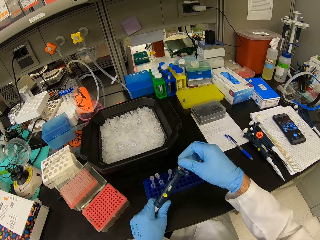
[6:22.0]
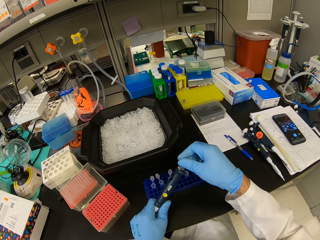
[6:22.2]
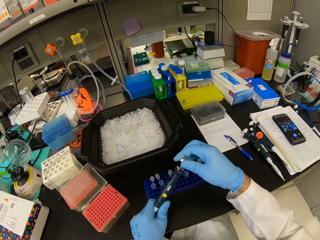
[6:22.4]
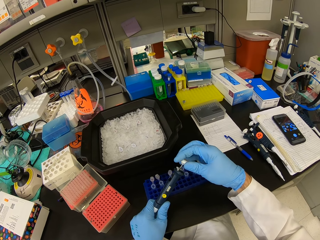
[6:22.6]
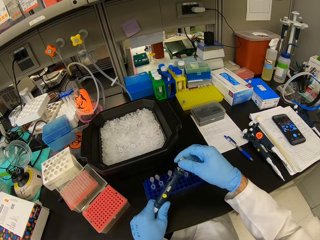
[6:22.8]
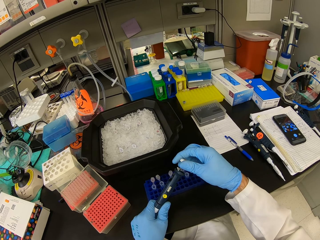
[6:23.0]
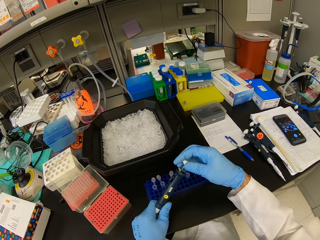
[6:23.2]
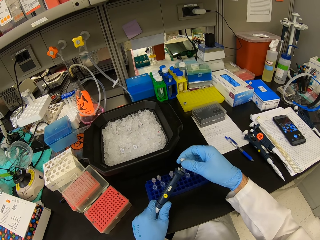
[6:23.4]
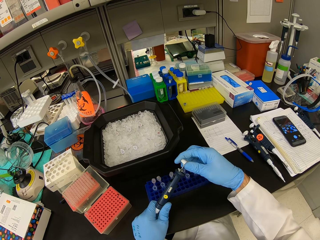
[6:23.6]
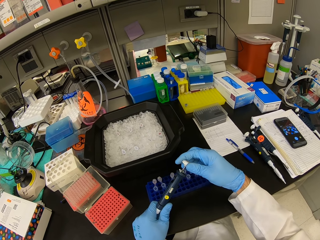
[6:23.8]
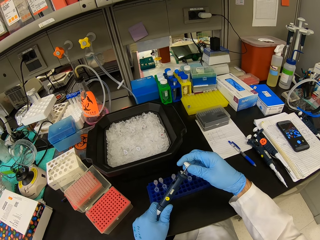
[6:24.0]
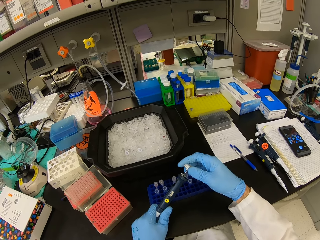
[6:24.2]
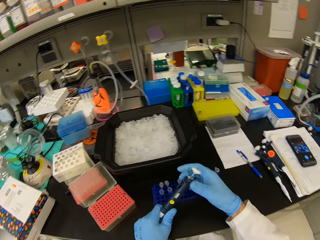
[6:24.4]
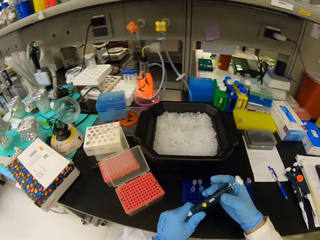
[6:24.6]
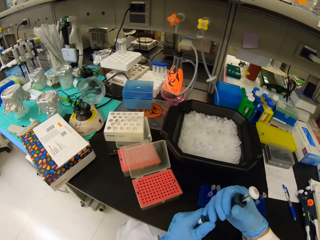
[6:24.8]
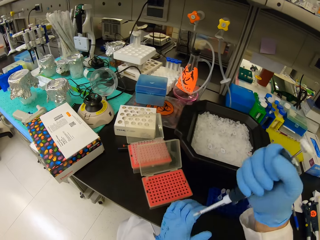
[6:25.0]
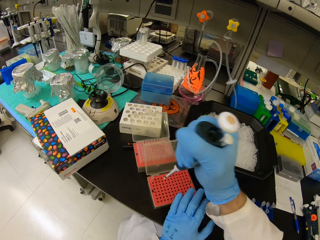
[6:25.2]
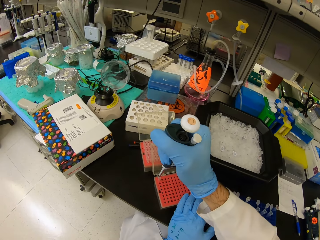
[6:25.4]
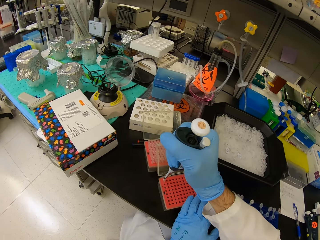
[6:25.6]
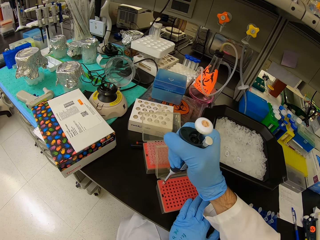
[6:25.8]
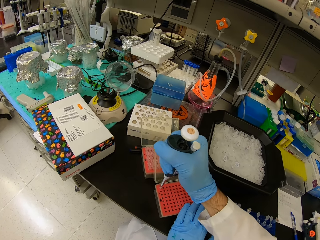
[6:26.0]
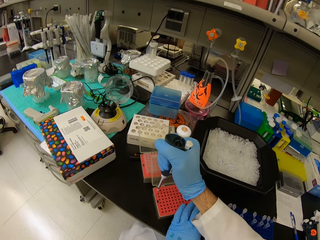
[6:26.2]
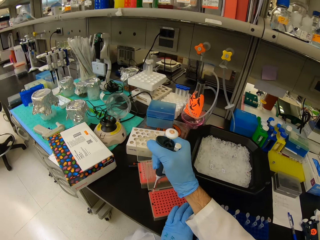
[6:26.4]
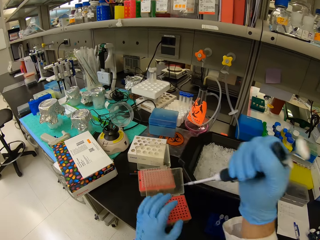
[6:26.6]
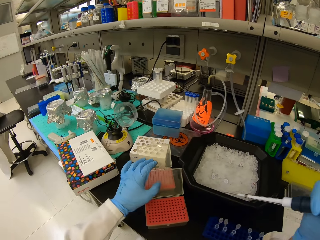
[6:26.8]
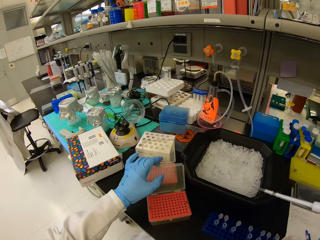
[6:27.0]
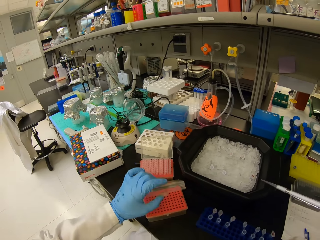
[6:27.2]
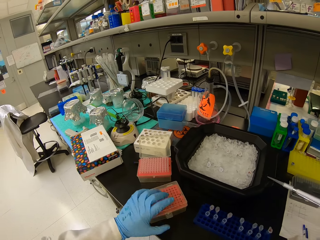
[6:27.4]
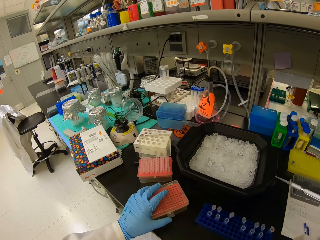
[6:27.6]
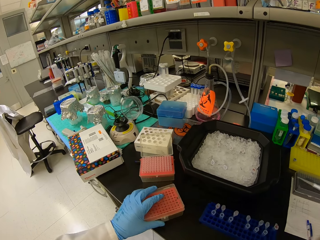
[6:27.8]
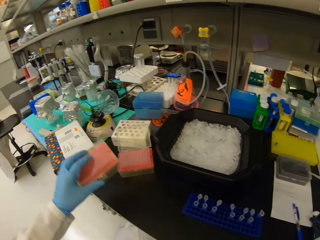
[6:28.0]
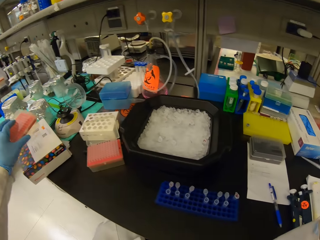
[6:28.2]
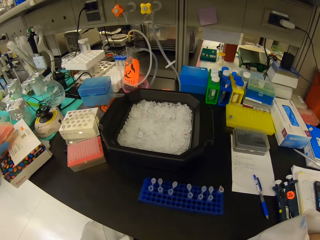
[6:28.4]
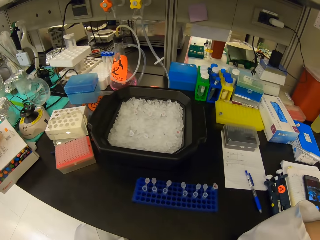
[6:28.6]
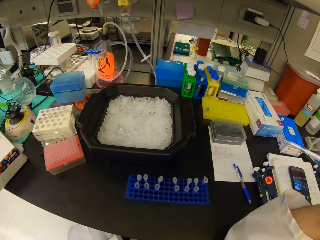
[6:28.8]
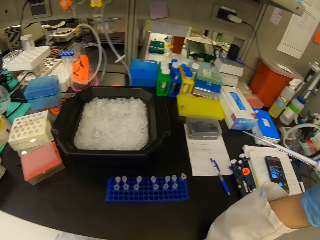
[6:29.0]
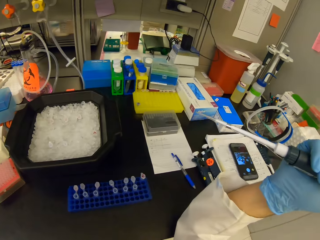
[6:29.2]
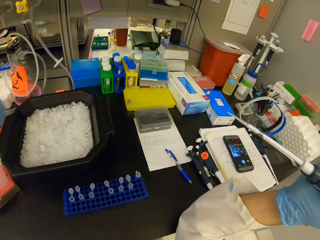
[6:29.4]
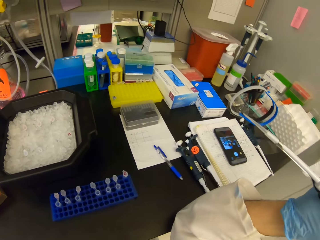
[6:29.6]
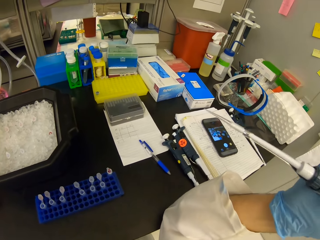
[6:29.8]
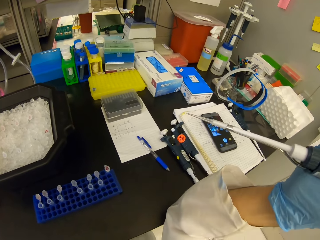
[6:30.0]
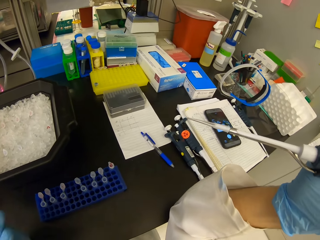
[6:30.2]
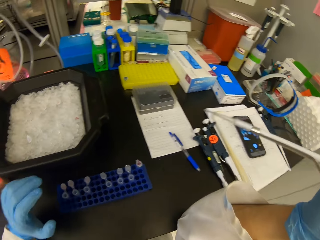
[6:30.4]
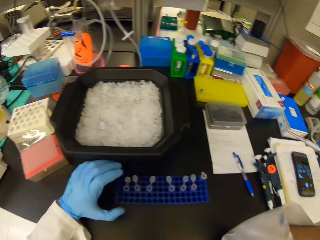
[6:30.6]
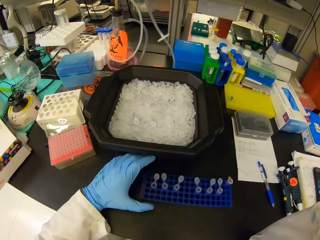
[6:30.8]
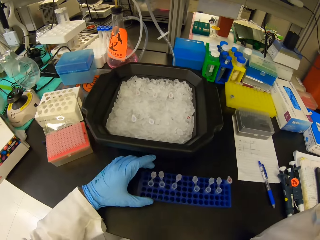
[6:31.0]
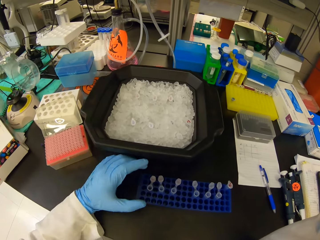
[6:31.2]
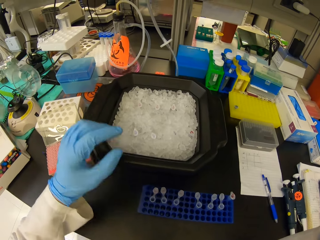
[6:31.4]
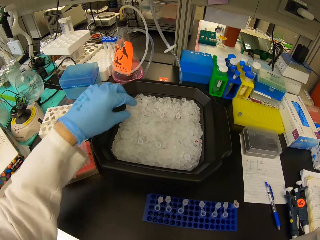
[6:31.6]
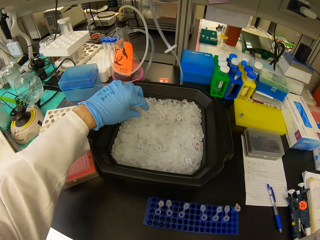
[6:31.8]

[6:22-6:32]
The camera wearer adjusts the micropipette. They place the syringe in the storage plastic box. They suck the liquid substance in the tray cell. They close the plastic storage box. They put away the plastic storage box.

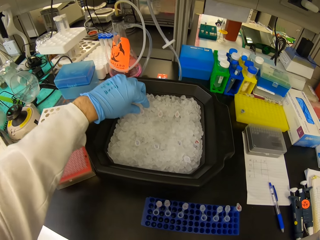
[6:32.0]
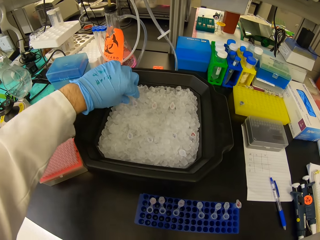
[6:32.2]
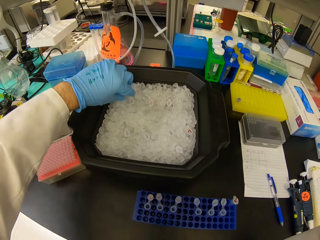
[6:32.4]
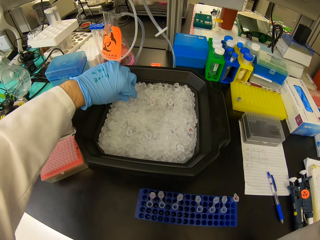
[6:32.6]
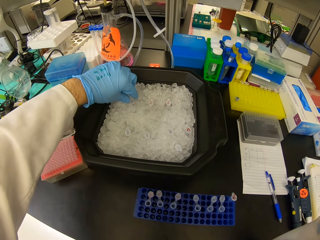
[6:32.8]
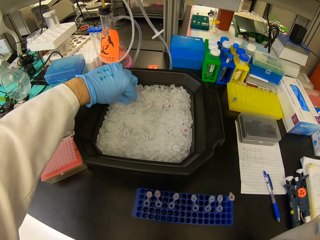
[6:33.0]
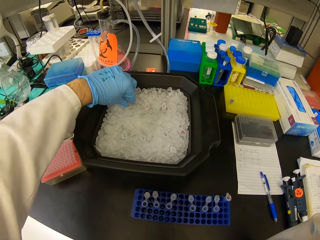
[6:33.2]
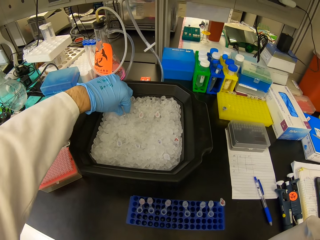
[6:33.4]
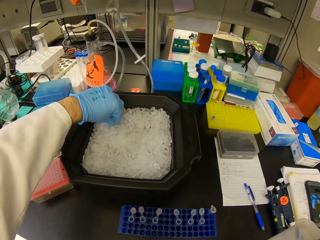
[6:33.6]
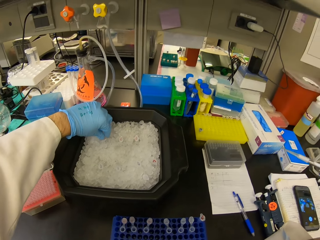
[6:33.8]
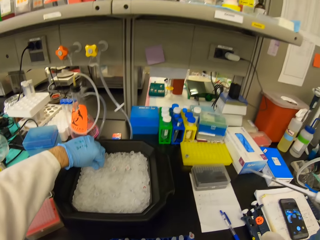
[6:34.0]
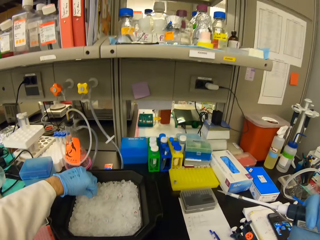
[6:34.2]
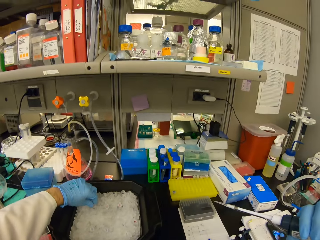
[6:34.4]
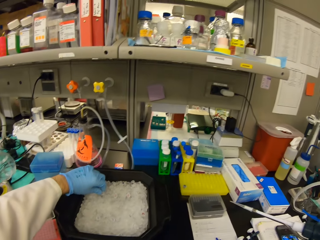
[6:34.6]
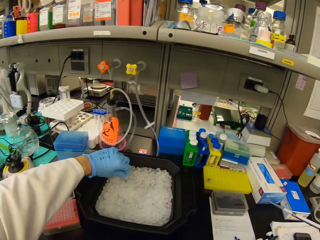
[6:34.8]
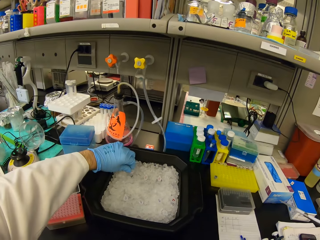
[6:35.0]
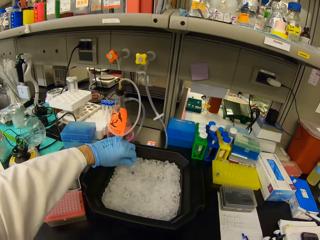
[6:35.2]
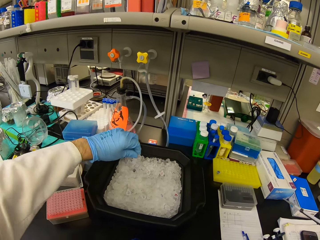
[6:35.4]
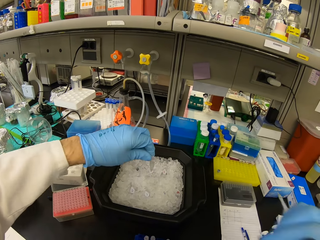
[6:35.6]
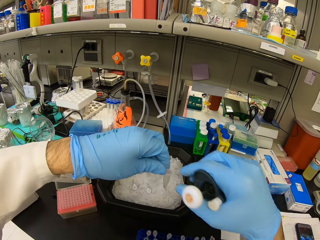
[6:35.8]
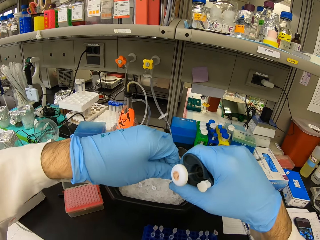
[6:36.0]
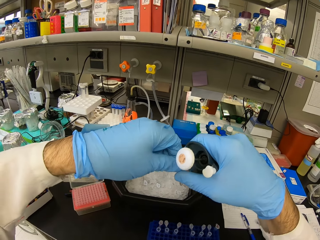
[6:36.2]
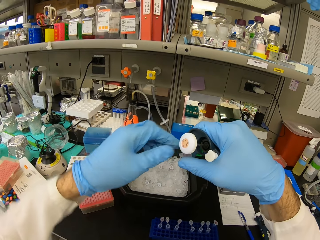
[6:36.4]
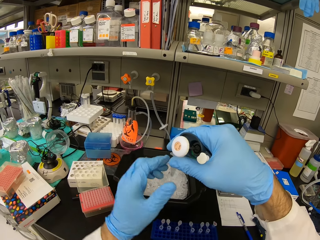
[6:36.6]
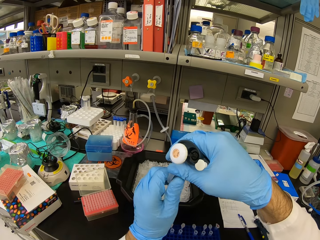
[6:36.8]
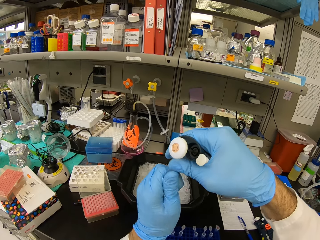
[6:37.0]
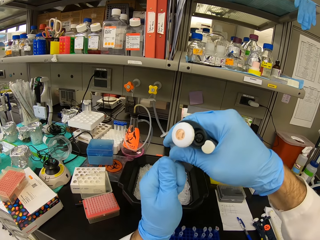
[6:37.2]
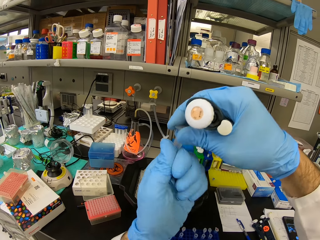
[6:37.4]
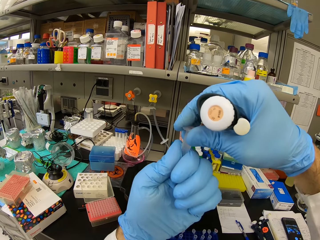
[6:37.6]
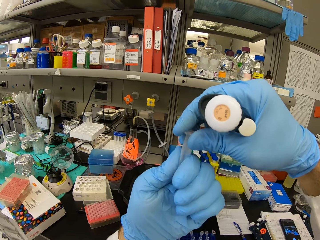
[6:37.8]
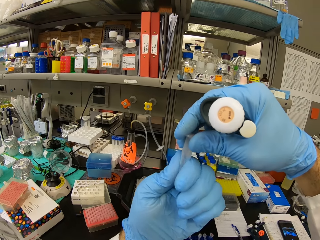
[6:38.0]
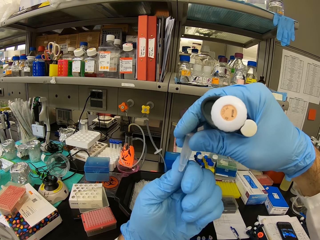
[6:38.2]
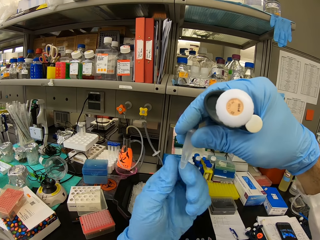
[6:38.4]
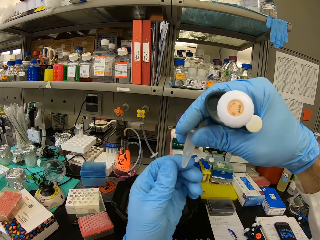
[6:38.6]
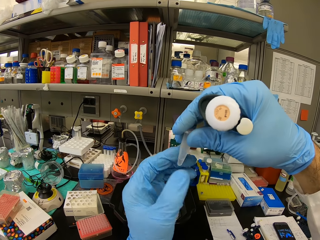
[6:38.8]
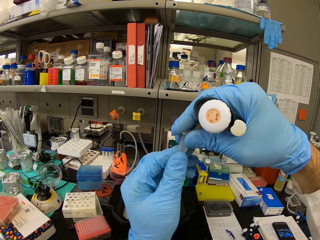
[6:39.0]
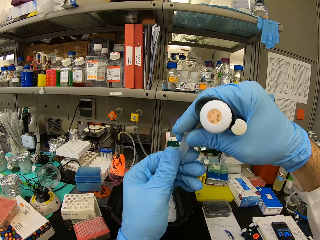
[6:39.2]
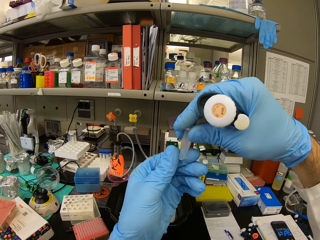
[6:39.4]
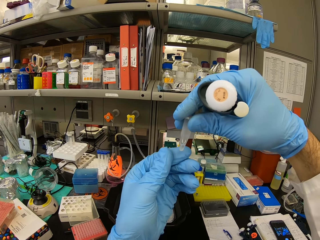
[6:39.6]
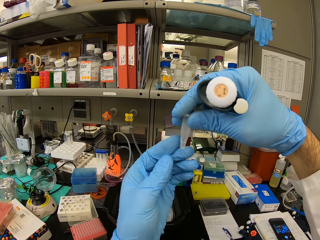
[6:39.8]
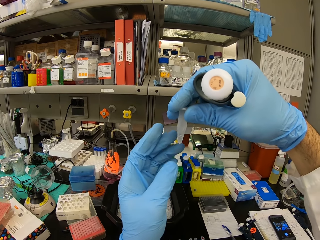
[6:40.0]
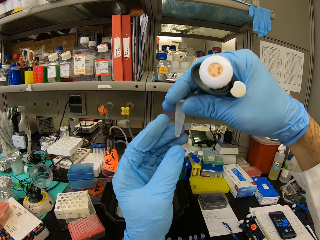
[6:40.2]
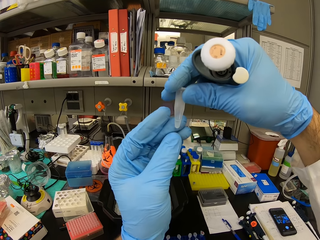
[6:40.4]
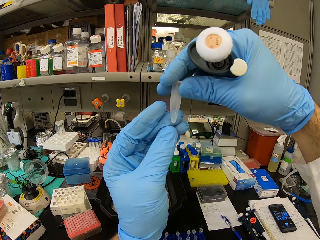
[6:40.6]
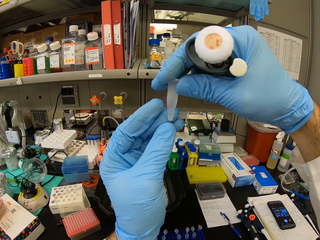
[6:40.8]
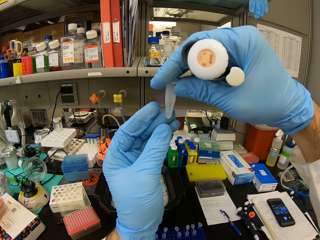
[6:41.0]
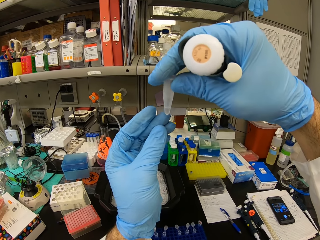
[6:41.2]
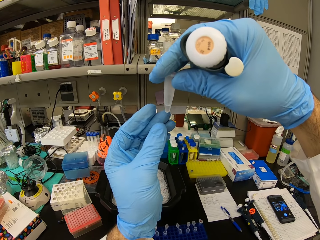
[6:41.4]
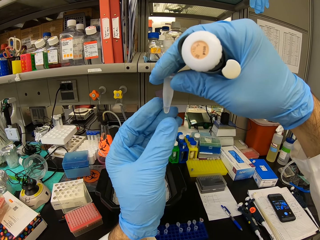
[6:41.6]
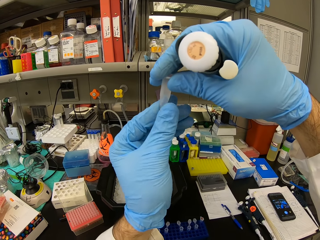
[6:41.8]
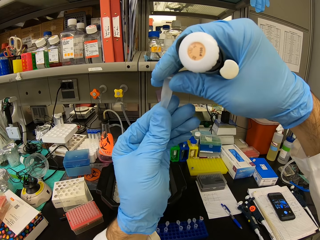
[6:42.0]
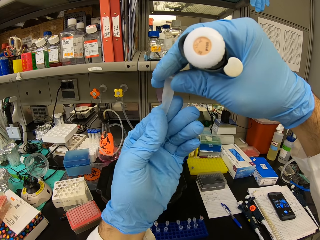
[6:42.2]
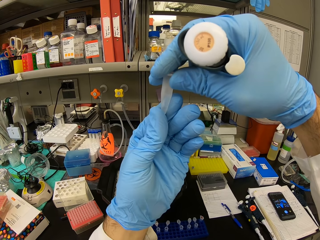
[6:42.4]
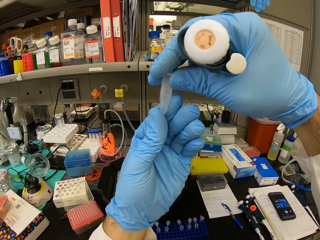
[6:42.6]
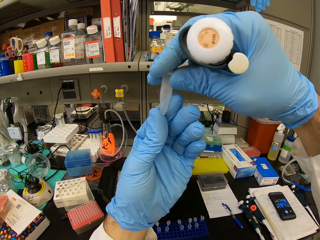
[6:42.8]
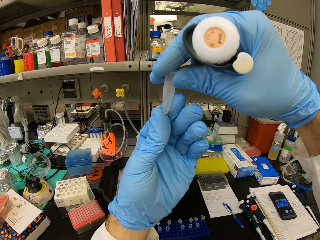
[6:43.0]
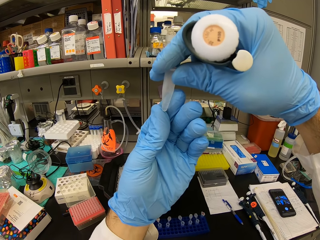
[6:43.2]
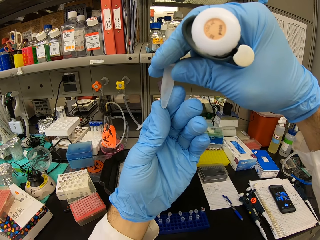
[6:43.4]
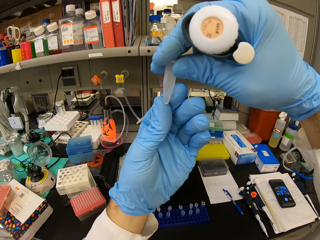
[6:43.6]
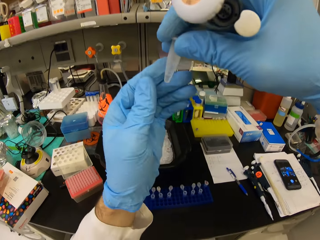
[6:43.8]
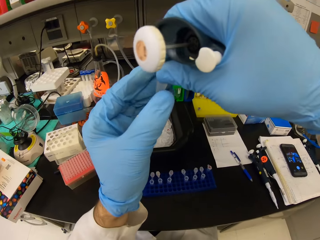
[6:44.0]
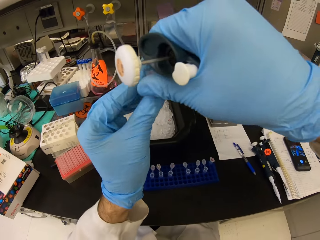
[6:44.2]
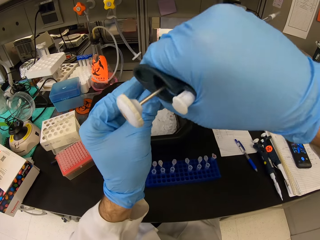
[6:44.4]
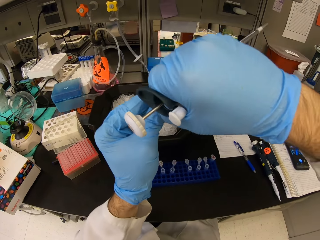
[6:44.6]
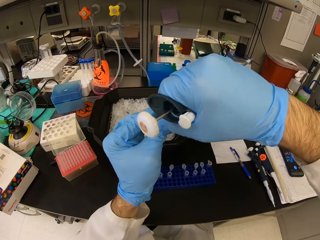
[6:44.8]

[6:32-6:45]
The camera wearer picks an Eppendorf tube in the black bowl. They look at the plastic Eppendorf tube.
